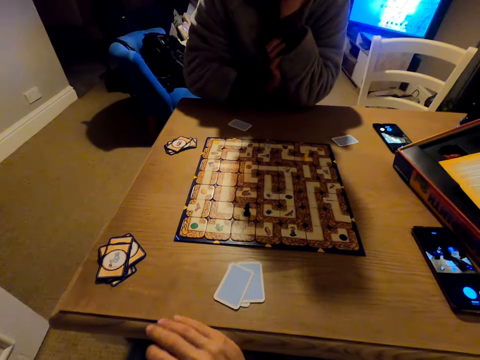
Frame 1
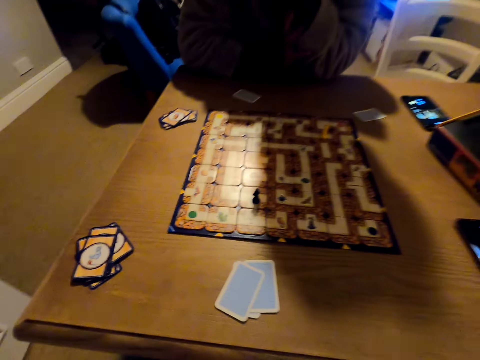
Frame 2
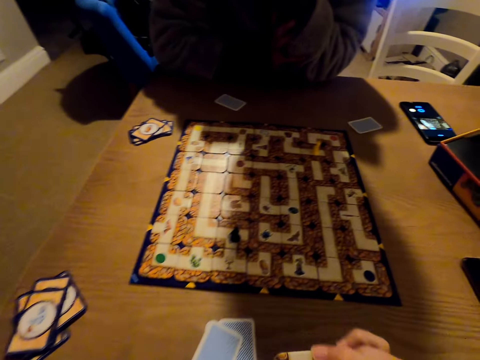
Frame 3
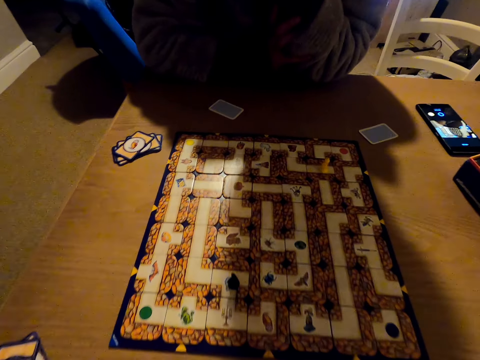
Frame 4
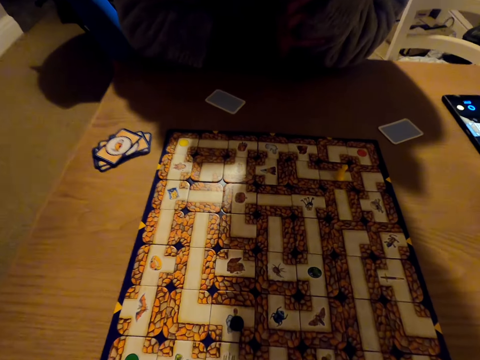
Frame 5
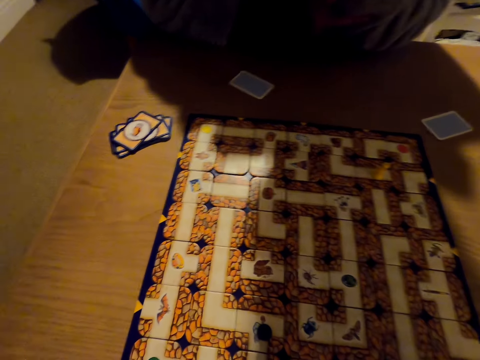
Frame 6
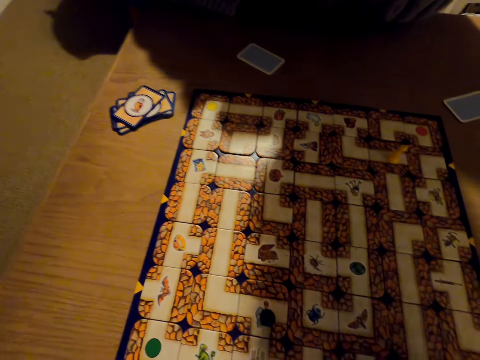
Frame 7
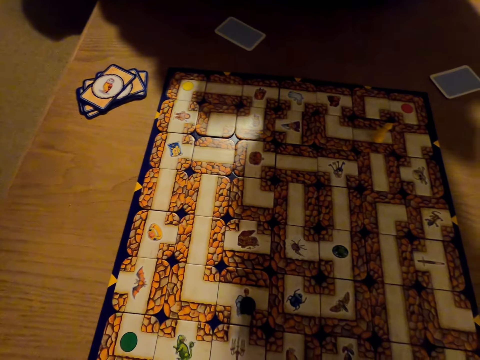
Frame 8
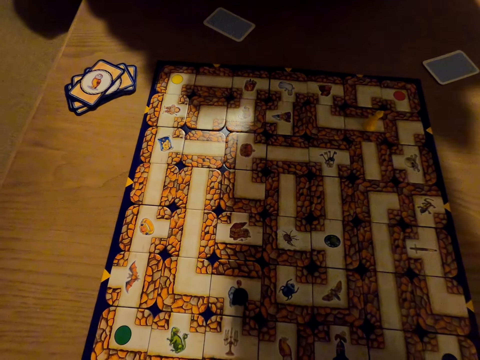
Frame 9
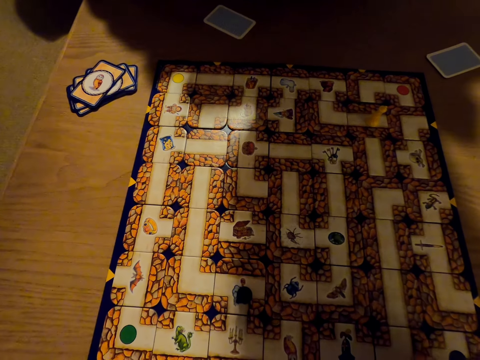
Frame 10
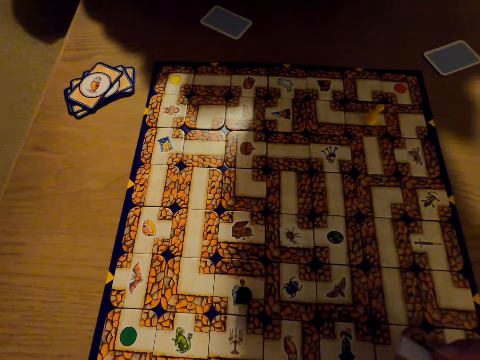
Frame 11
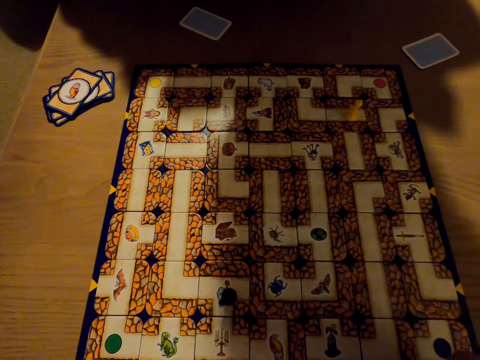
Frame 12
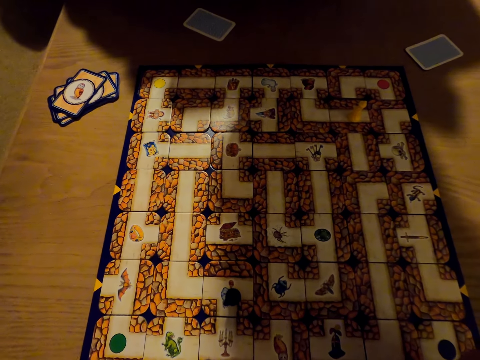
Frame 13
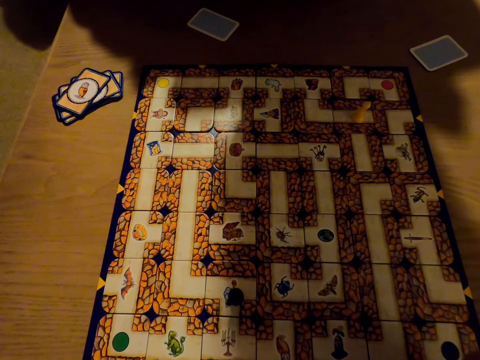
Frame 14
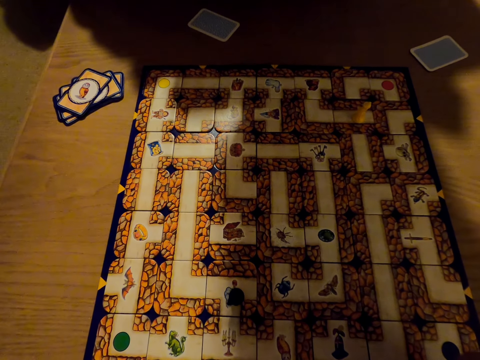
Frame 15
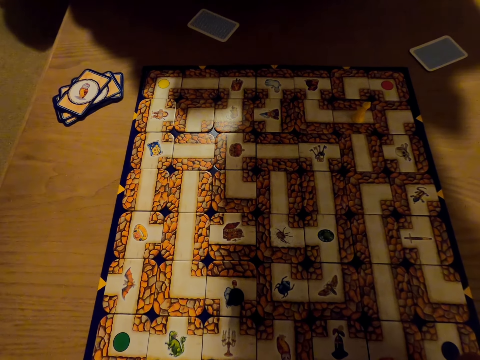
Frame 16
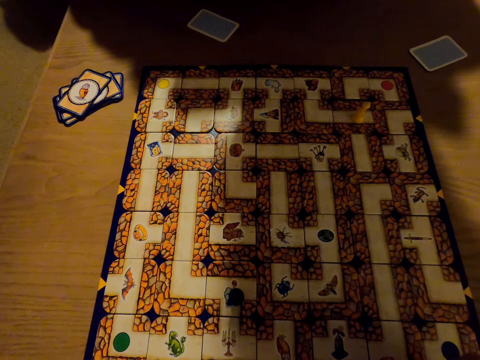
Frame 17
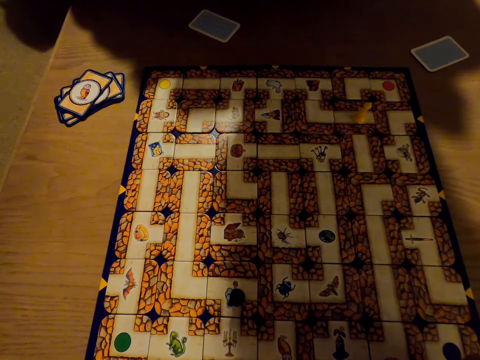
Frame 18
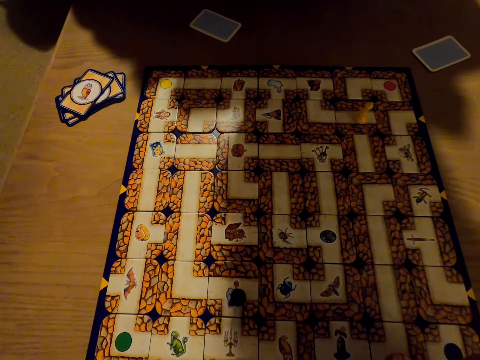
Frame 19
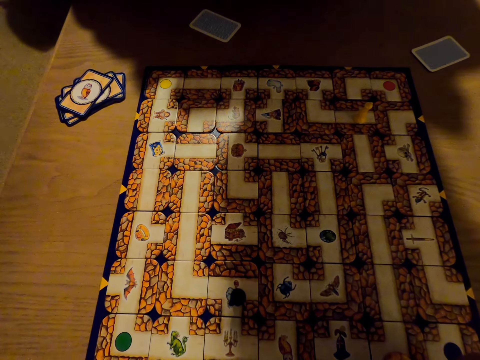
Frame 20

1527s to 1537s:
The camera wearer looks at the monopoly board.

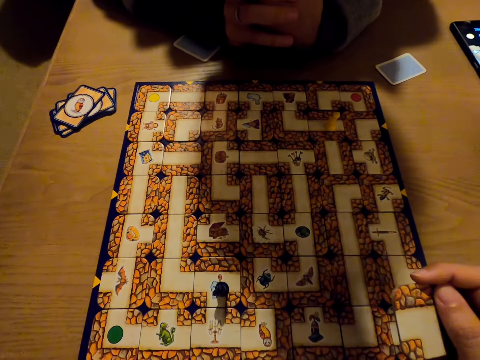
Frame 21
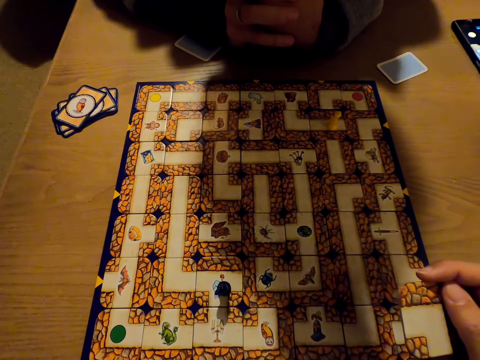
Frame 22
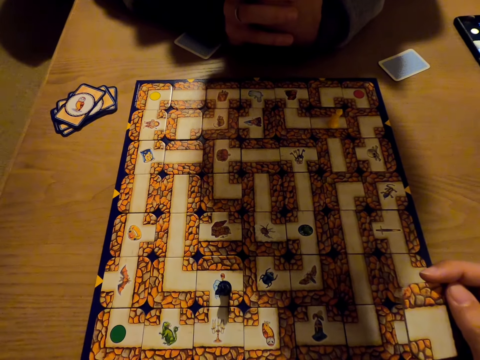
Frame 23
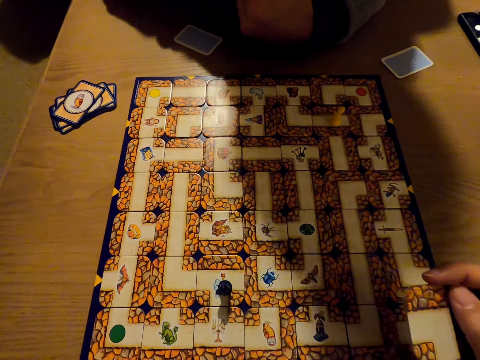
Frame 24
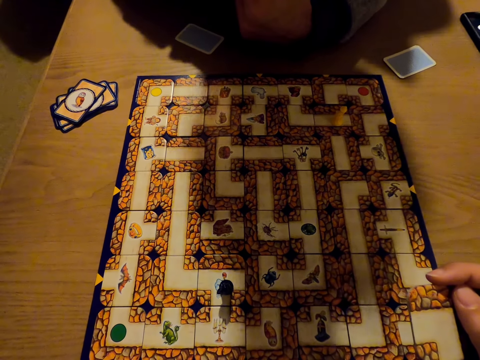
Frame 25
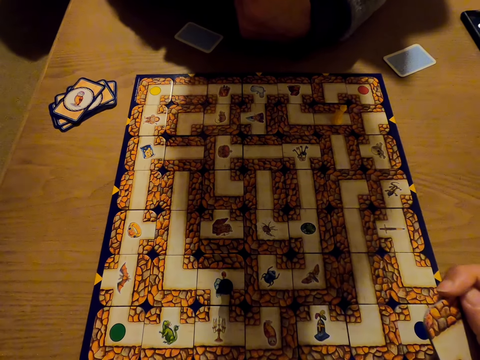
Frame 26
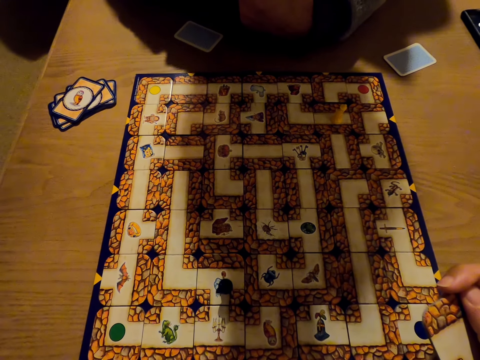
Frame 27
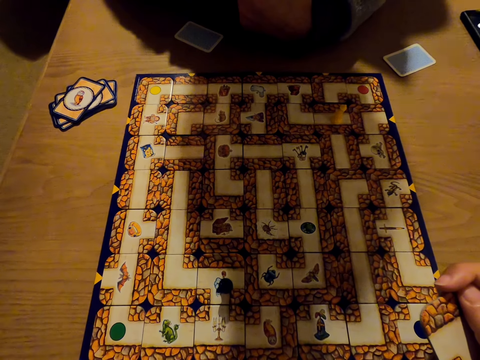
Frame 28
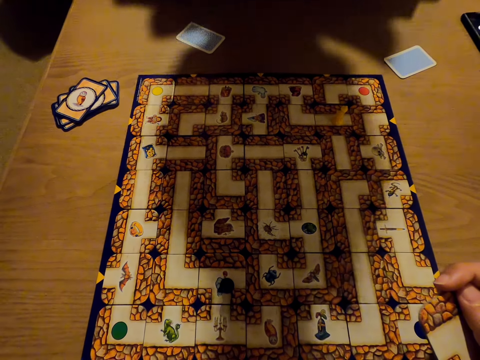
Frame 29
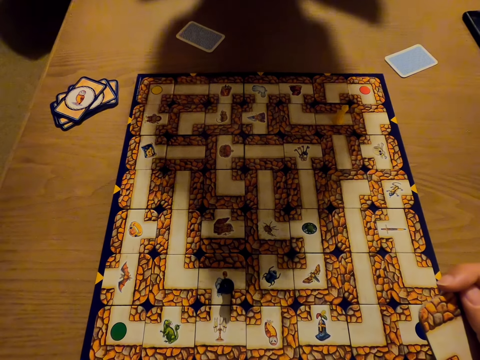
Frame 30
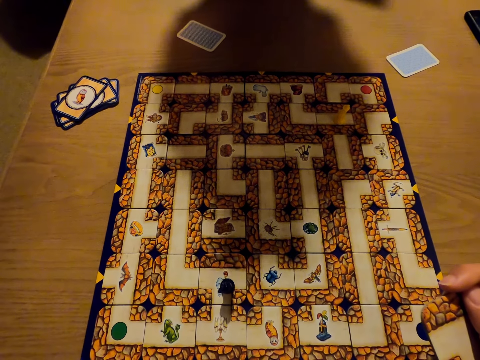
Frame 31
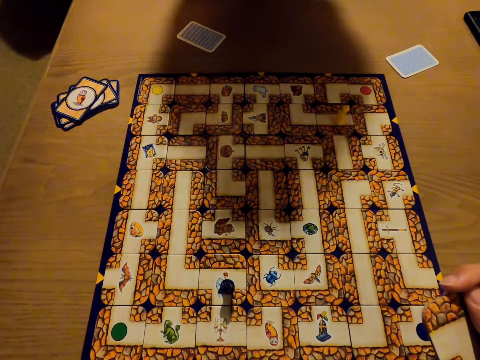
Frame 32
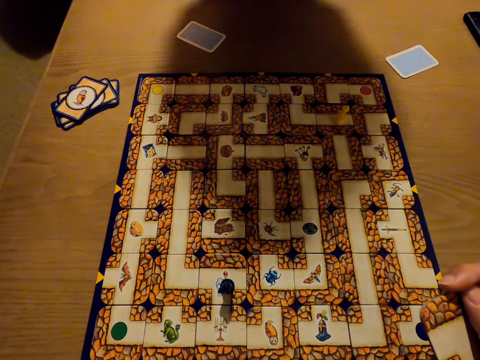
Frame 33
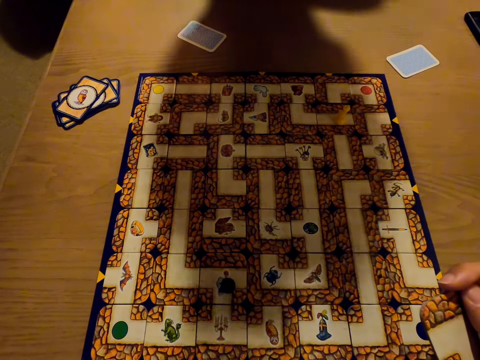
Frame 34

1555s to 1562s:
The camera wearer holds the monopoly card in her right hand.

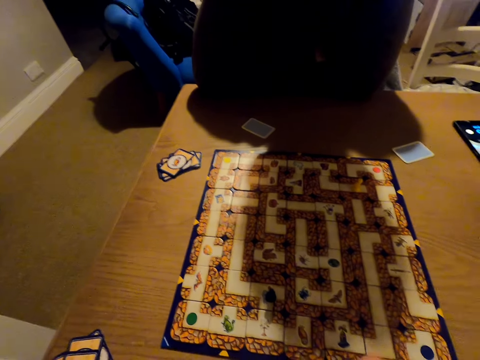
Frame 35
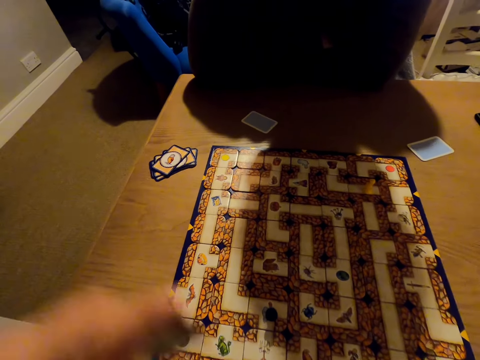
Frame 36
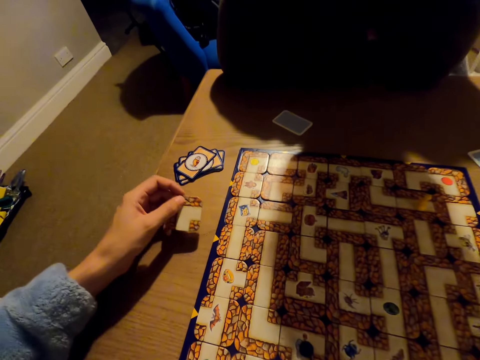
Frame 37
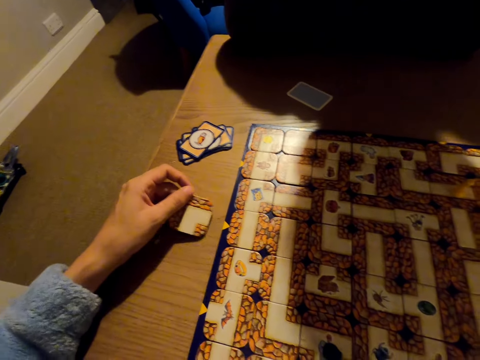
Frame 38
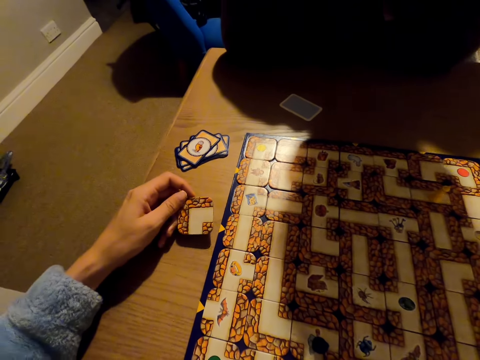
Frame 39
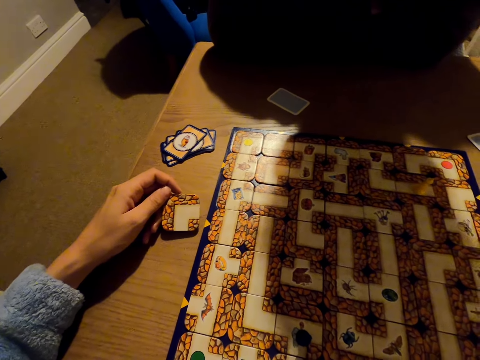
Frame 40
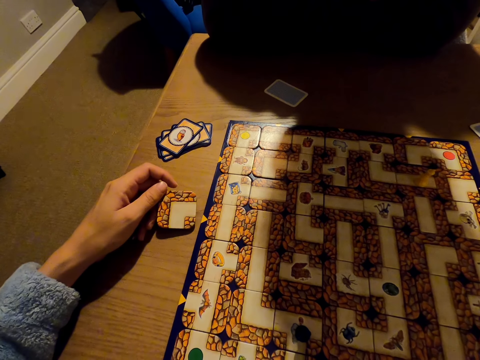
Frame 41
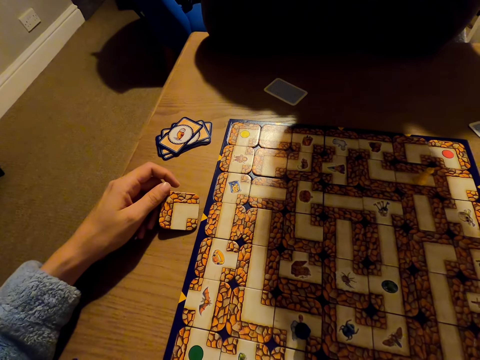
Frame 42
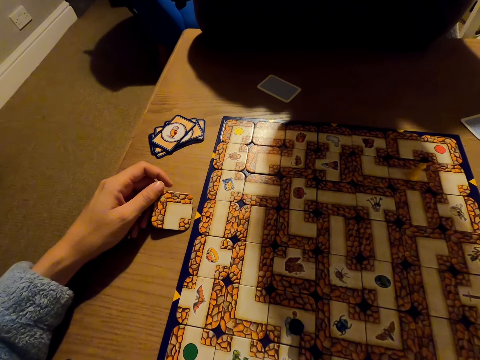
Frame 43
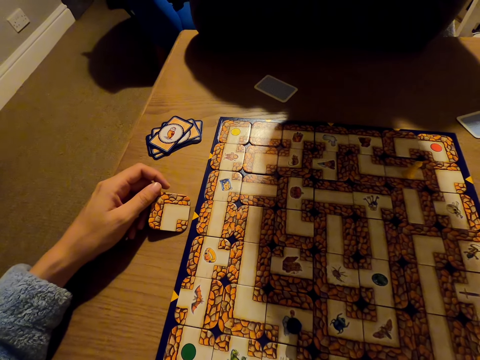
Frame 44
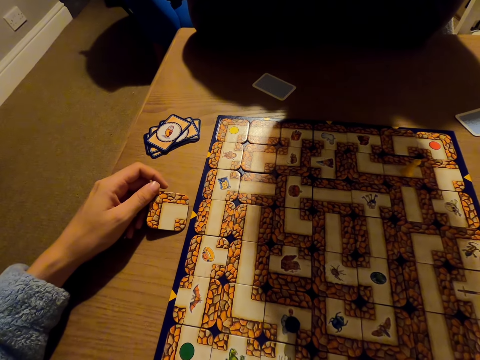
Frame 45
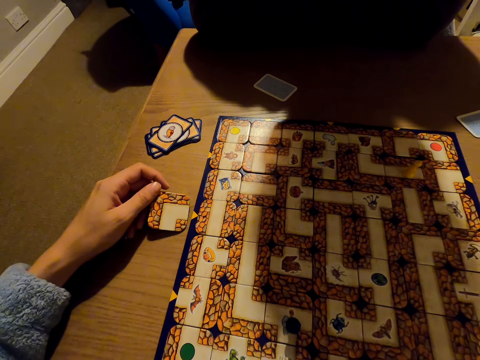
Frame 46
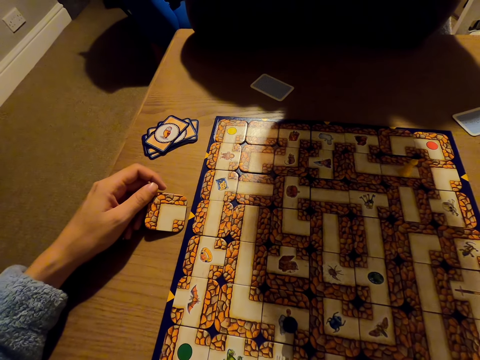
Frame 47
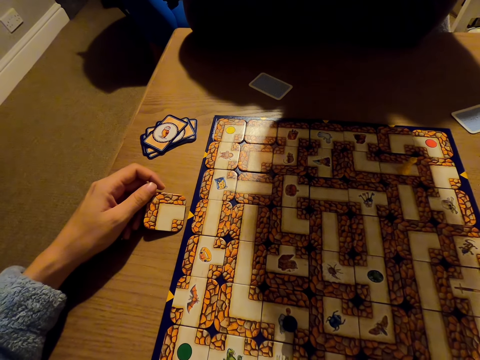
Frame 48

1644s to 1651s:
The camera wearer holds a monopoly card in her left hand.

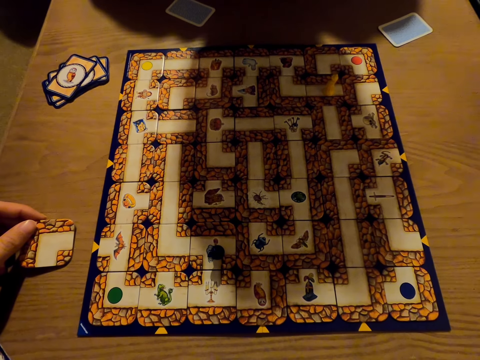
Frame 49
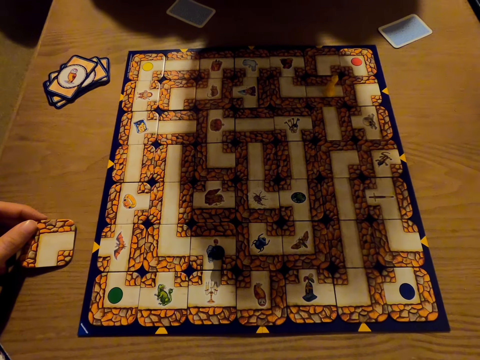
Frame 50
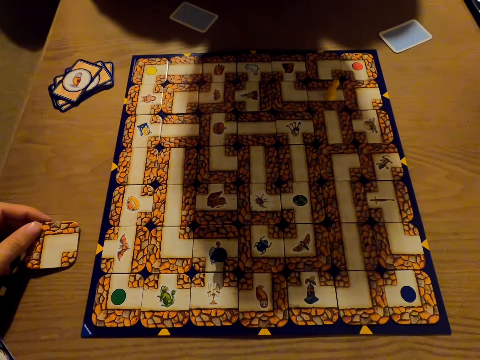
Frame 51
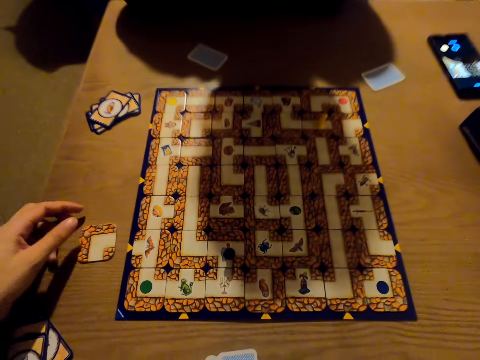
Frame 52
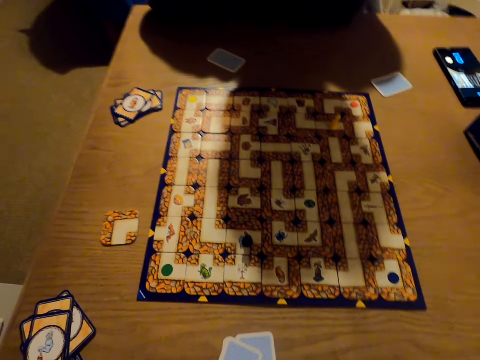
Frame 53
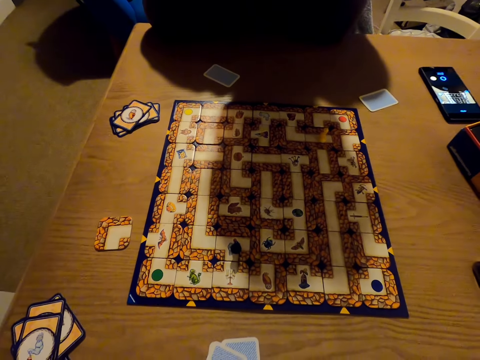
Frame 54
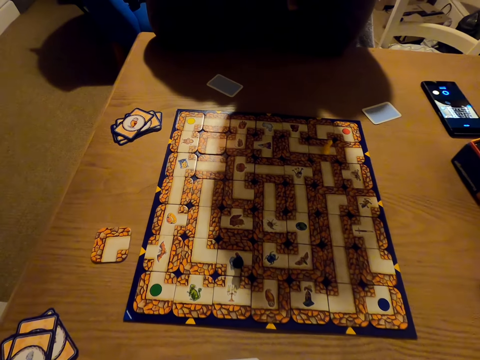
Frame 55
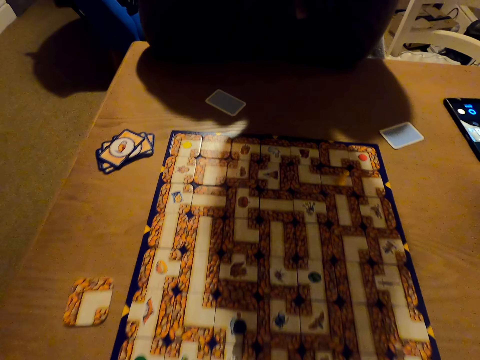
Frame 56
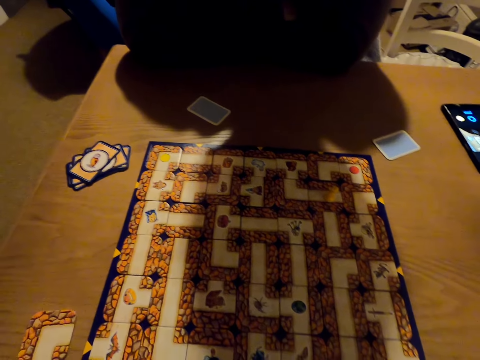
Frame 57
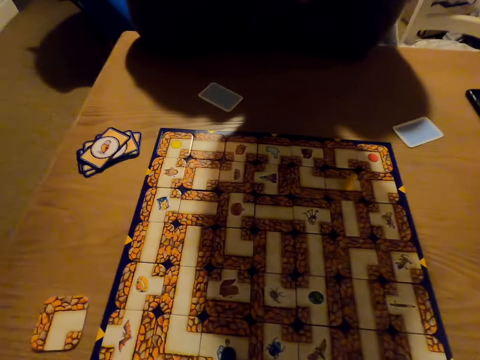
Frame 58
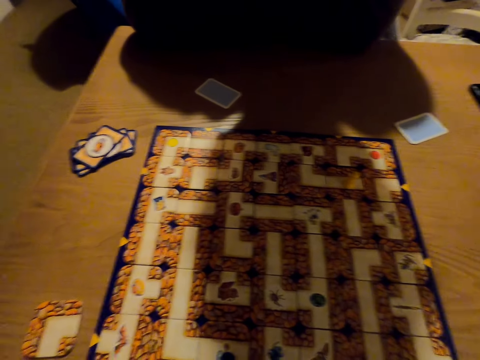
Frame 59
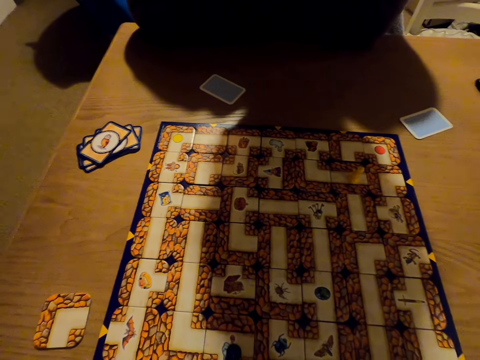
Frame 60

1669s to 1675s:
The camera wearer puts the monopoly card on the table.
